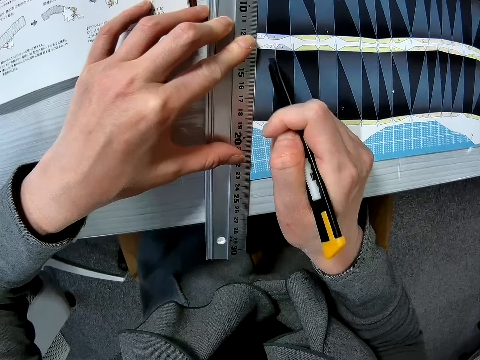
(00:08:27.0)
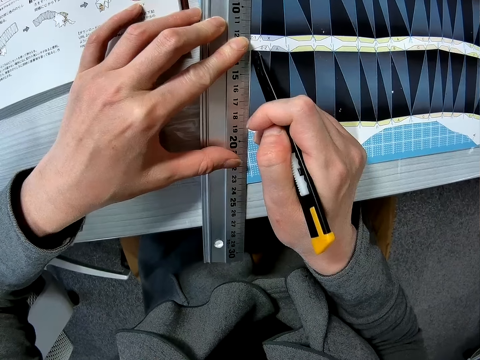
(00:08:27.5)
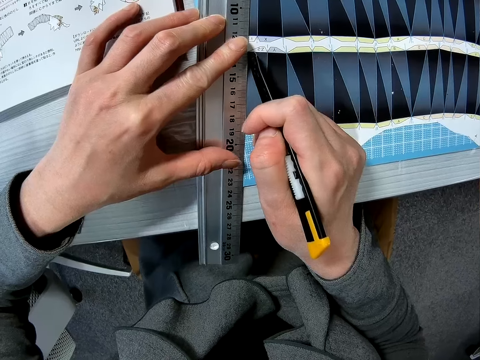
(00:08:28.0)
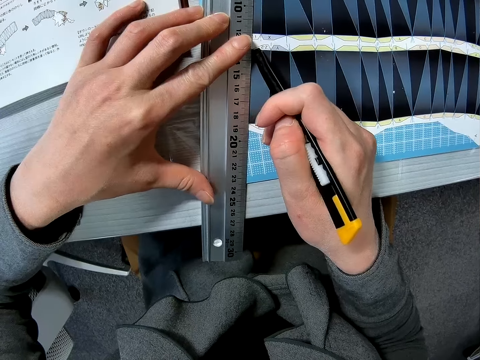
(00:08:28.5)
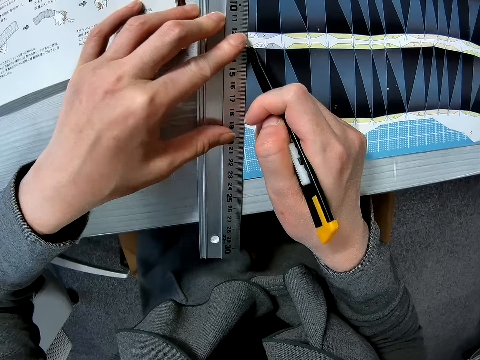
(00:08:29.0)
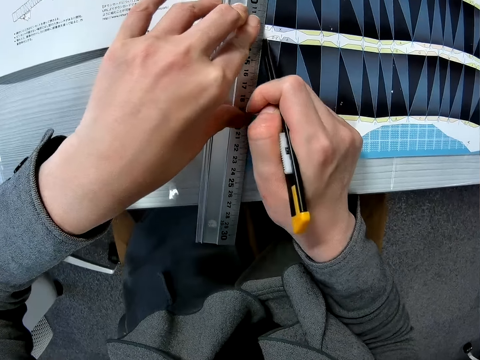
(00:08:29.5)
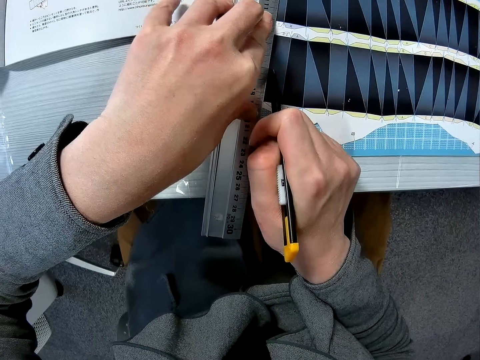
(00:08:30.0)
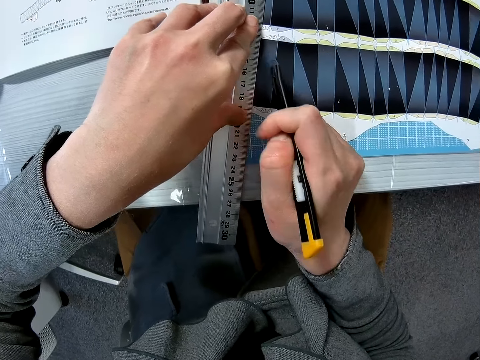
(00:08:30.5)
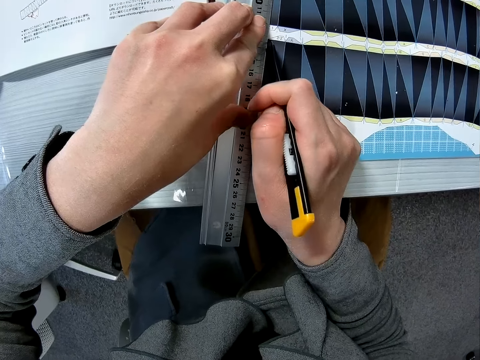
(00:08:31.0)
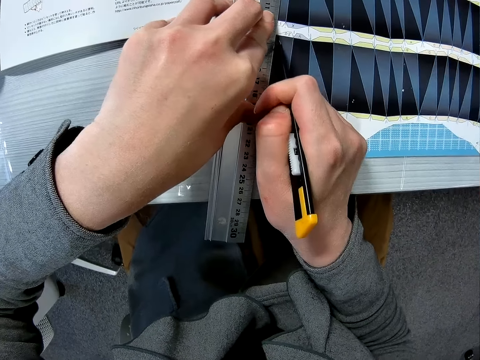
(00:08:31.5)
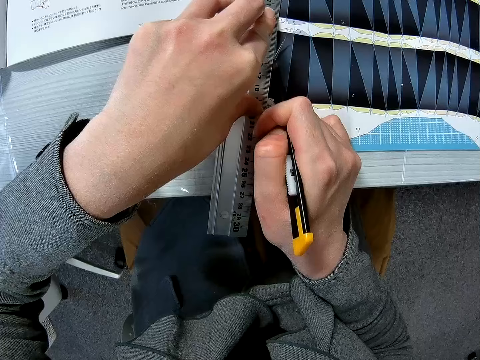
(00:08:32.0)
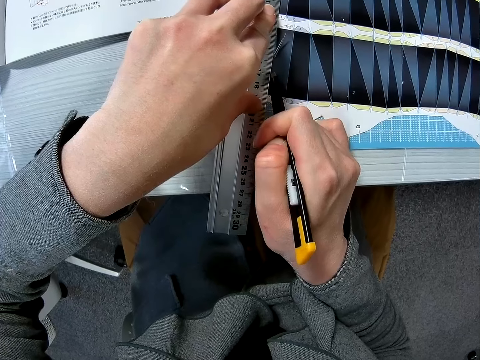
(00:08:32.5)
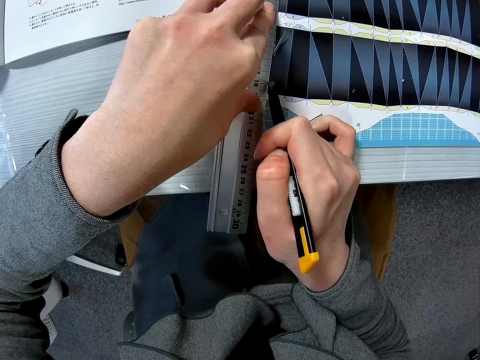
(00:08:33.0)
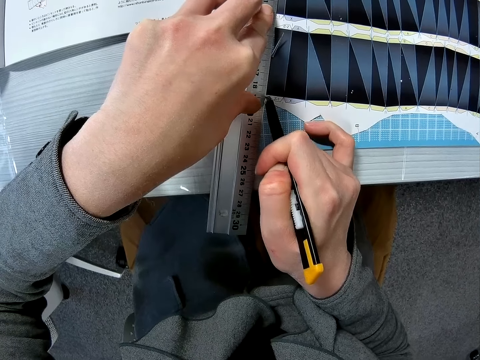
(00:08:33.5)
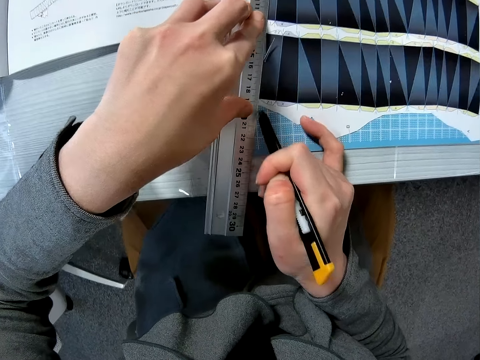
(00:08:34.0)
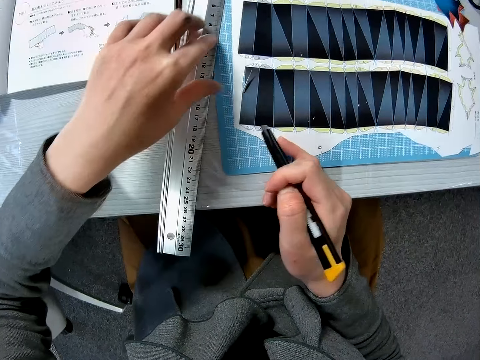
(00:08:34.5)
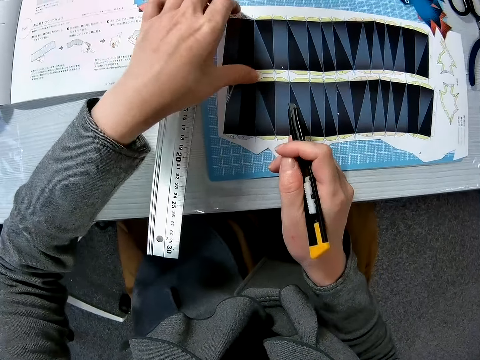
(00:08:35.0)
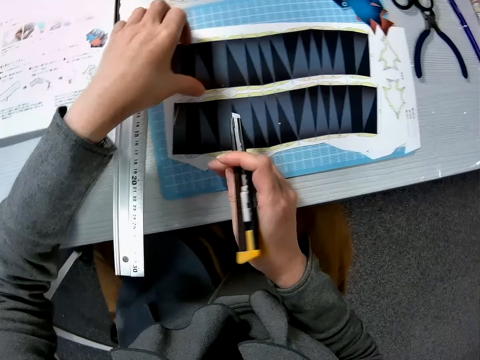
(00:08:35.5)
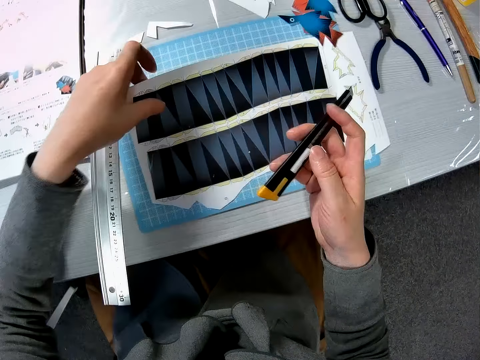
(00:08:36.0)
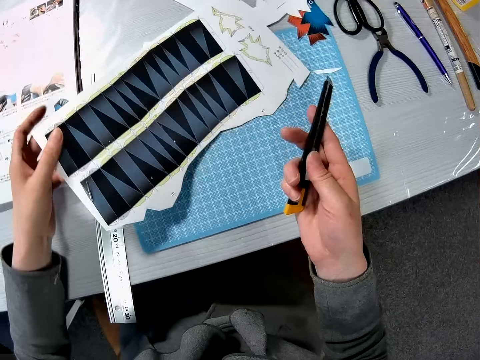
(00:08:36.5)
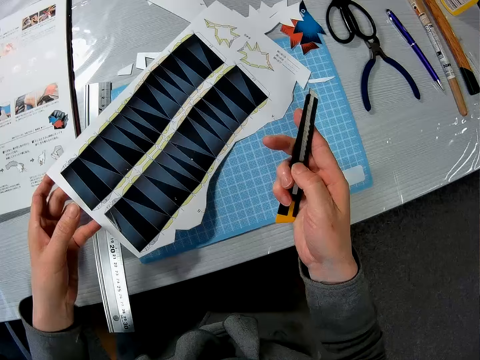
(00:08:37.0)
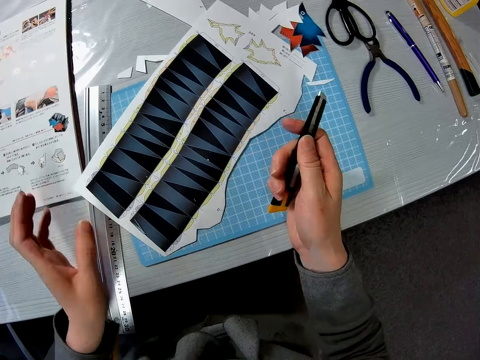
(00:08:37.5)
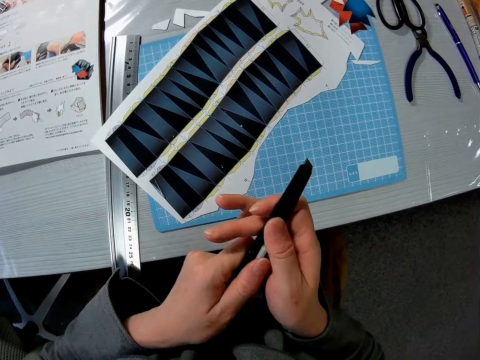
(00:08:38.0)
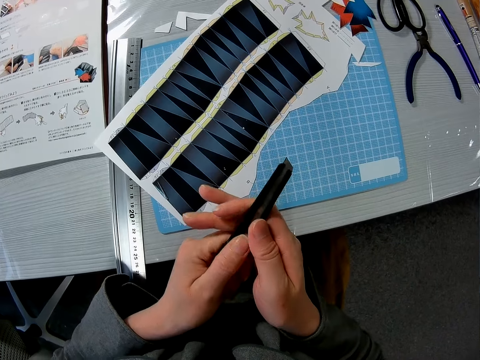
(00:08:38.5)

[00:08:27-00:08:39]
The camera wearer cuts the paper model. They move the ruler aside. They take the model paper.

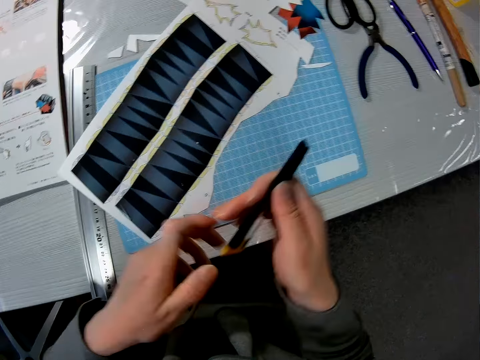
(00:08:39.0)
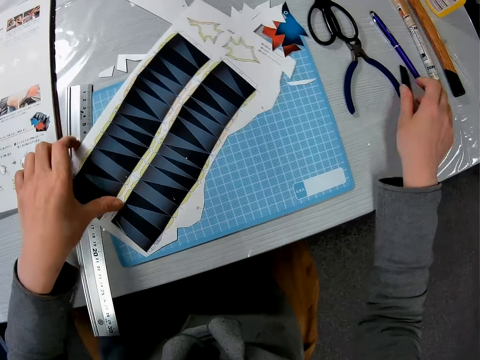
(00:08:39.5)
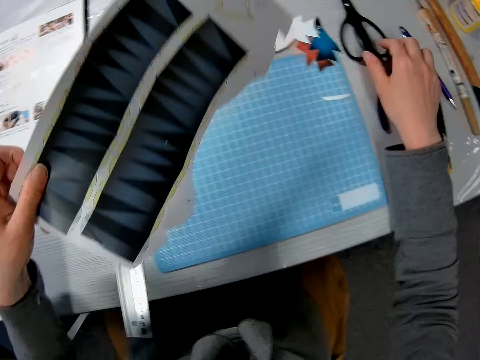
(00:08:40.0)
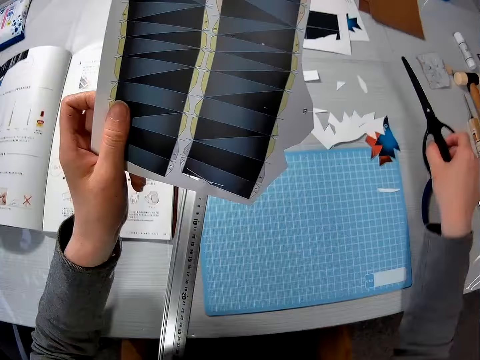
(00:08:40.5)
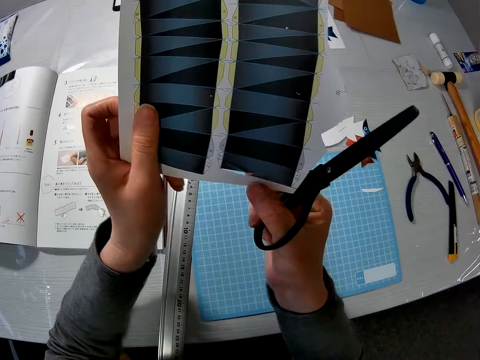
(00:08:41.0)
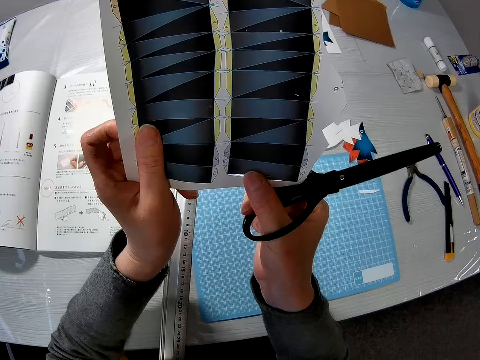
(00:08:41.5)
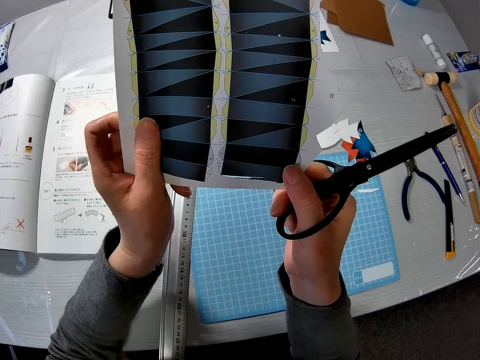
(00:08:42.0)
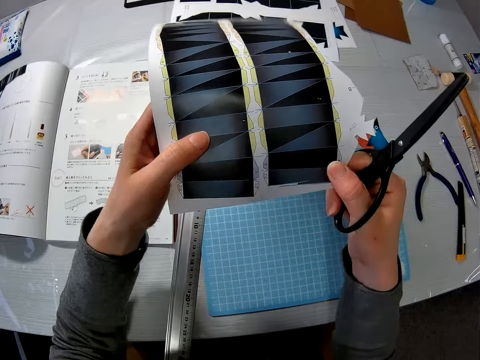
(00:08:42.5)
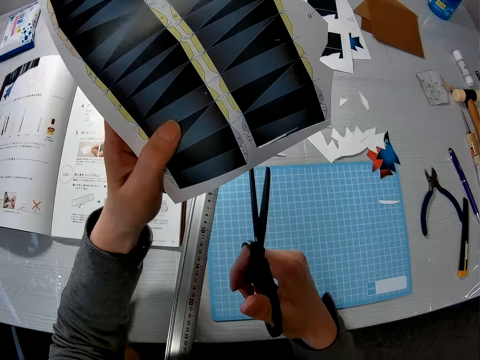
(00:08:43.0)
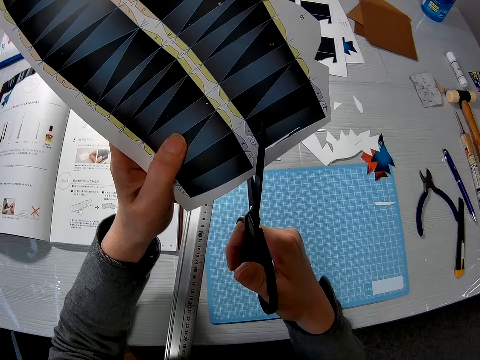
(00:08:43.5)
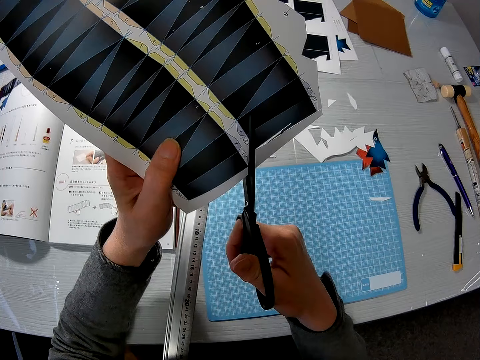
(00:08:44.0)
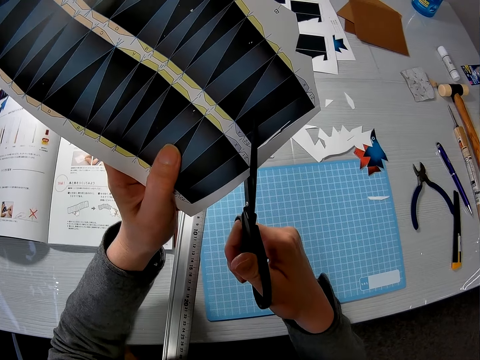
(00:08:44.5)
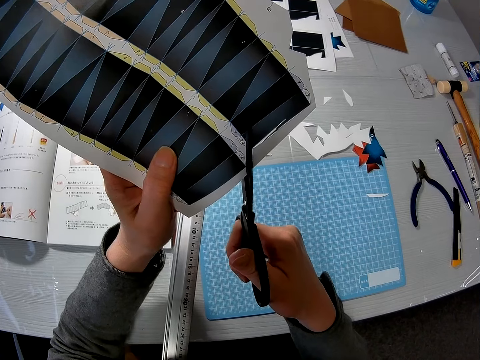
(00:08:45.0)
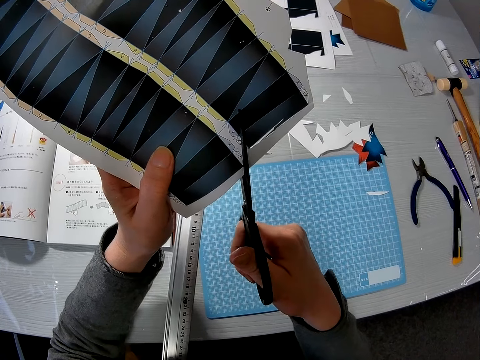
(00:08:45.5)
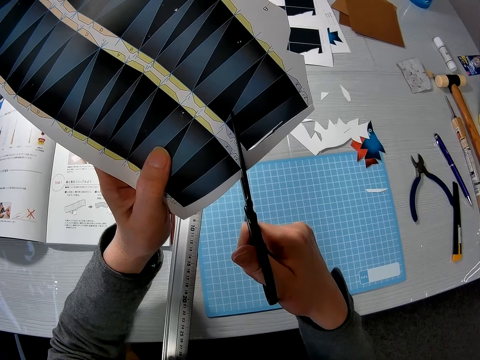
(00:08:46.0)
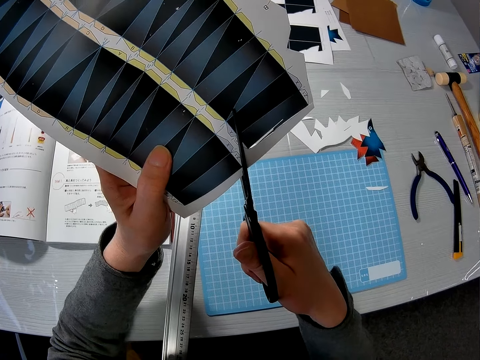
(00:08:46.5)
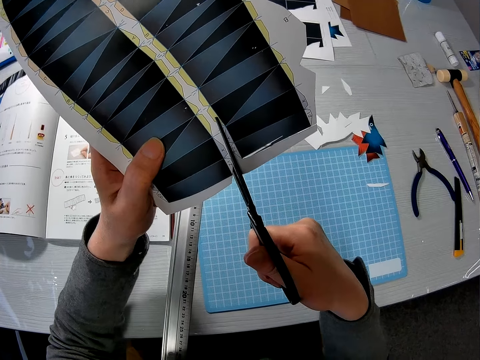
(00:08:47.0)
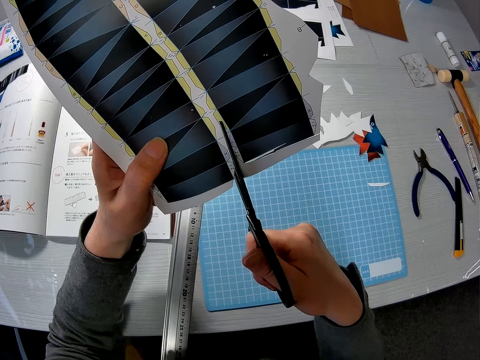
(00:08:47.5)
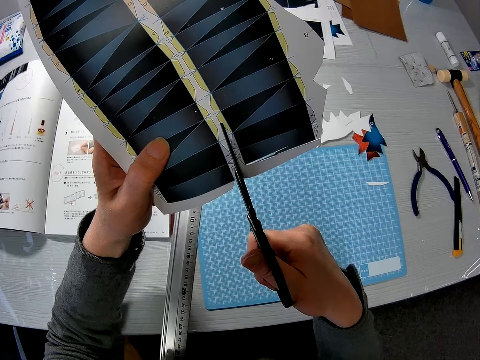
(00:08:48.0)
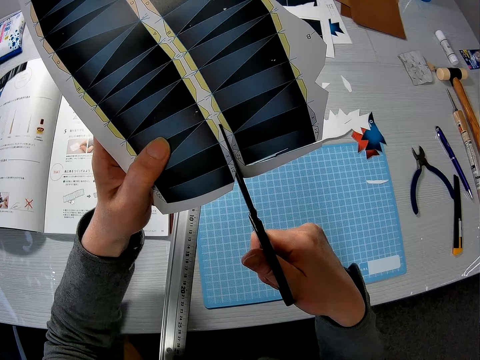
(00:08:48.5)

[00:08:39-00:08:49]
The camera wearer presses the knife. He puts down the knife. He raises the paper with his left hand. He takes the paper model and takes the scissors. He cuts the paper with the scissors.

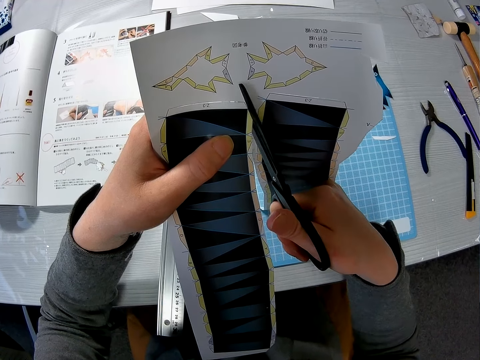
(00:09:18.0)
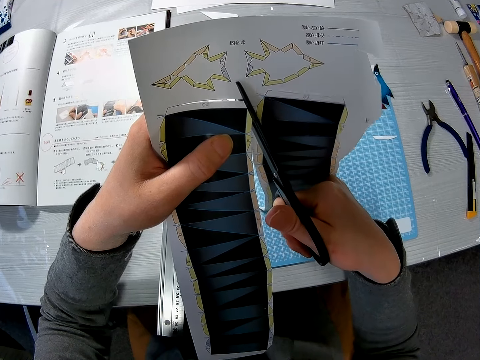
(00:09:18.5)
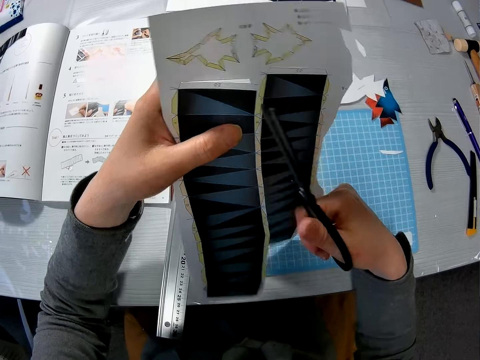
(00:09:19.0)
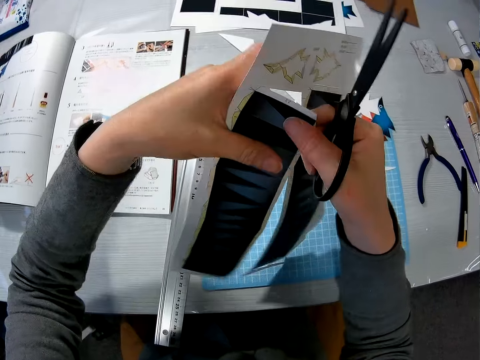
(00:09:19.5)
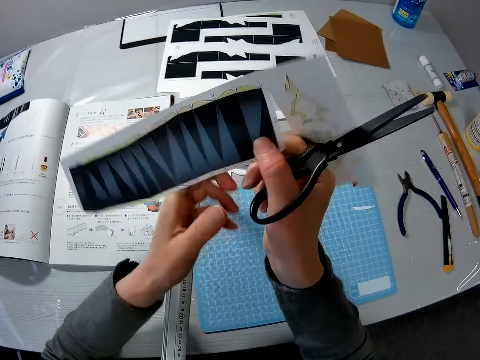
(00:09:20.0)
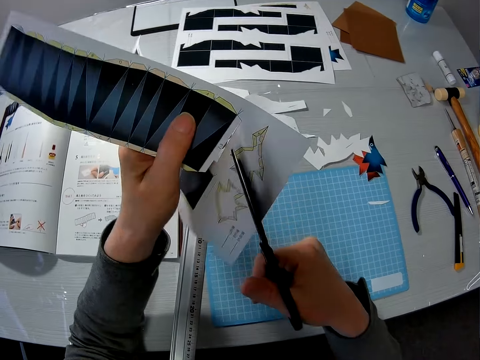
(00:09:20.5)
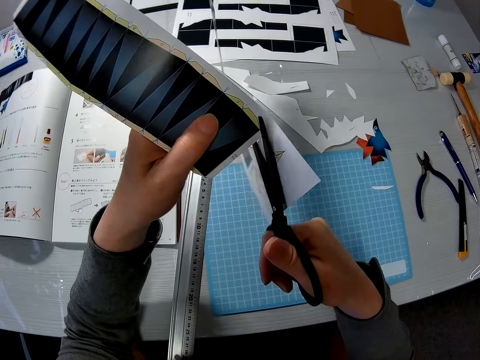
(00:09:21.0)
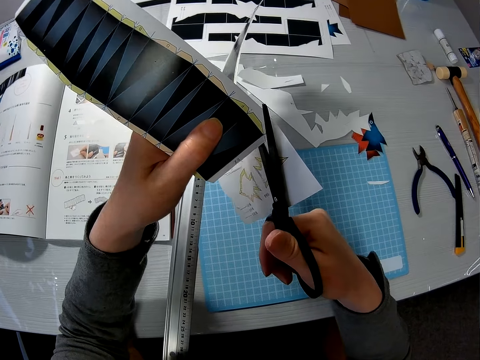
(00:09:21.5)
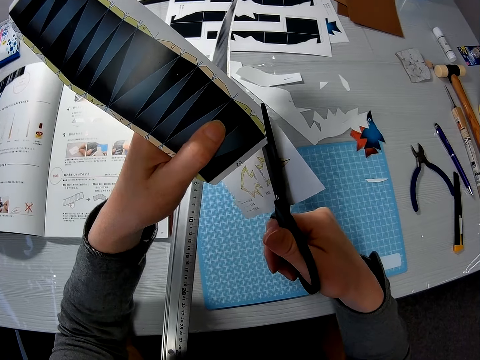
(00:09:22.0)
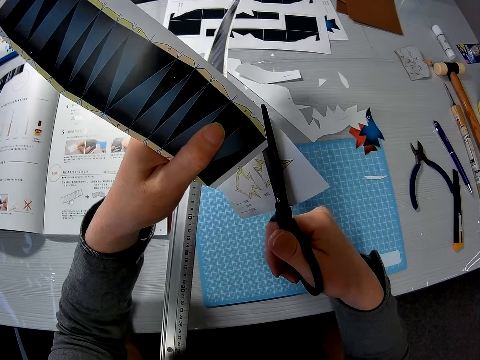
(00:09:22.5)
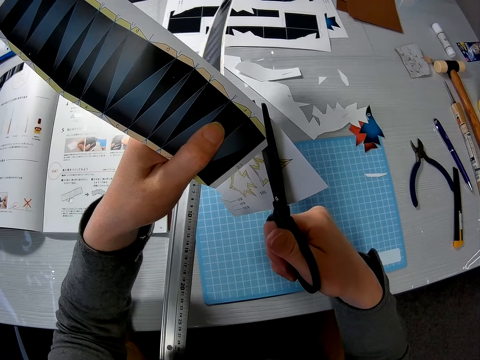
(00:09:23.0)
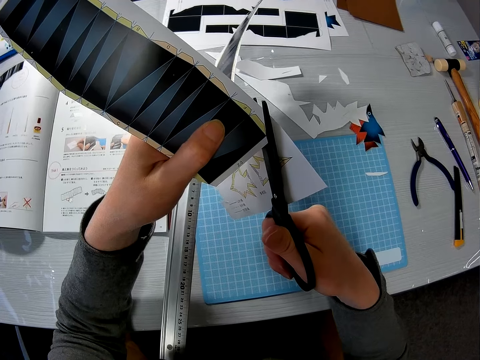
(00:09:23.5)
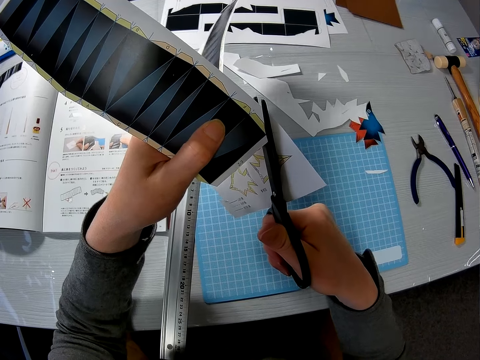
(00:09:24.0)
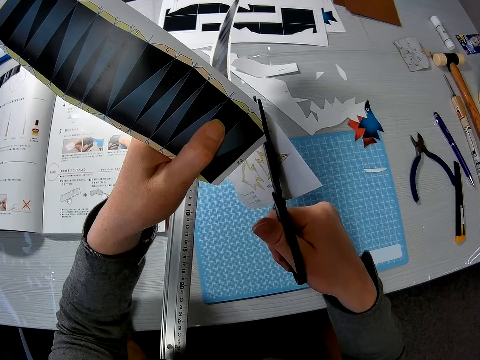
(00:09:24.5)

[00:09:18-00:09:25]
The camera wearer holds the paper with the other hand. They hold the paper. They cut off the first half of the paper craft with the scissors.
